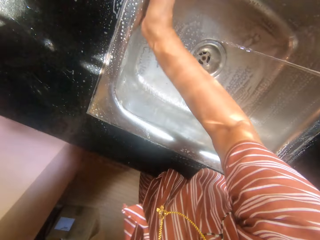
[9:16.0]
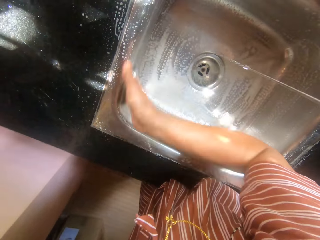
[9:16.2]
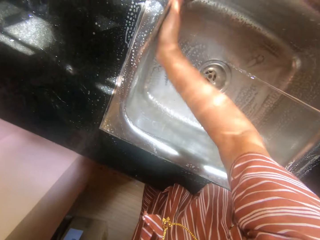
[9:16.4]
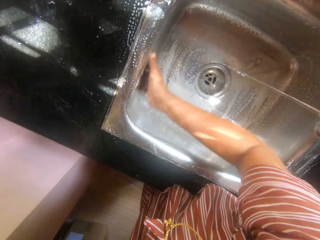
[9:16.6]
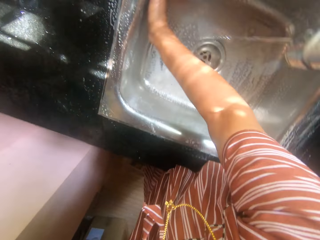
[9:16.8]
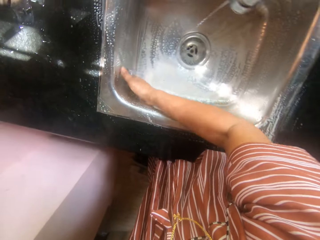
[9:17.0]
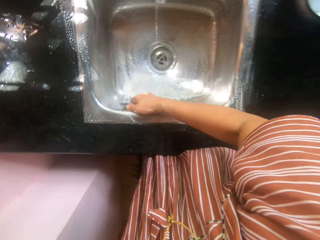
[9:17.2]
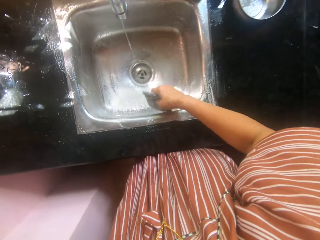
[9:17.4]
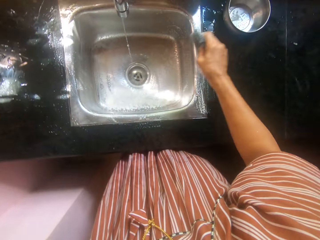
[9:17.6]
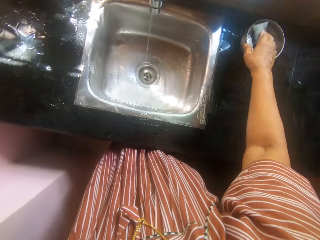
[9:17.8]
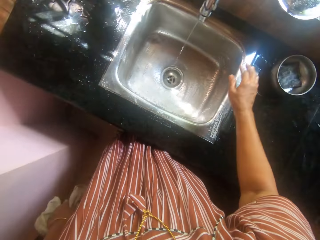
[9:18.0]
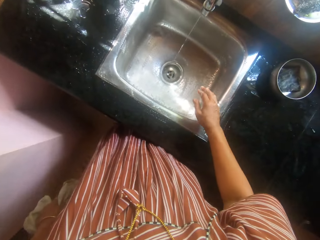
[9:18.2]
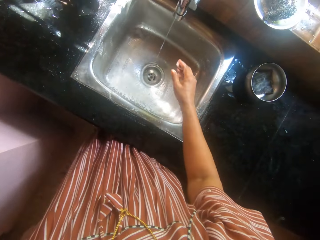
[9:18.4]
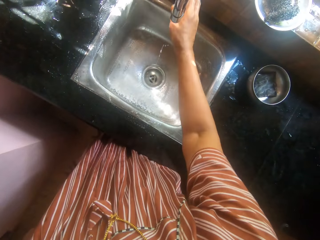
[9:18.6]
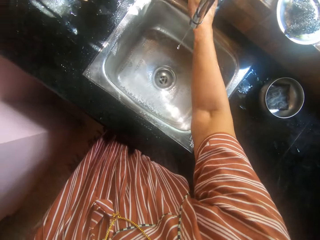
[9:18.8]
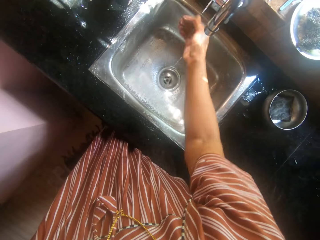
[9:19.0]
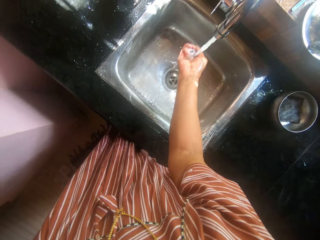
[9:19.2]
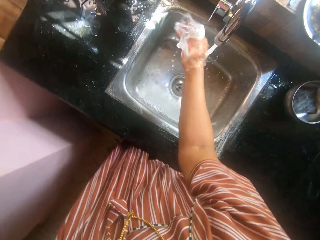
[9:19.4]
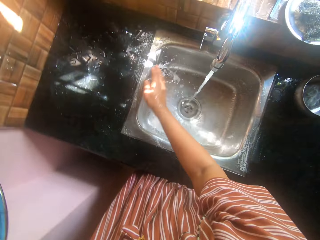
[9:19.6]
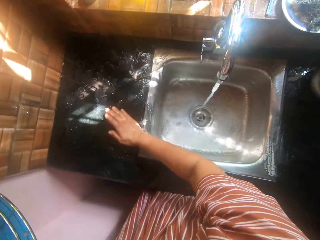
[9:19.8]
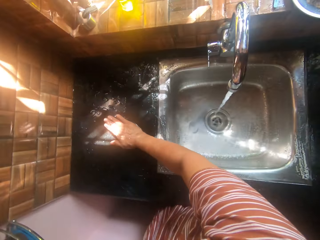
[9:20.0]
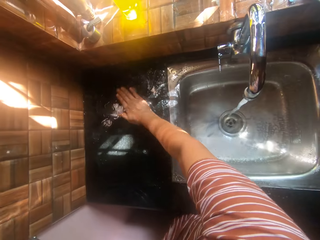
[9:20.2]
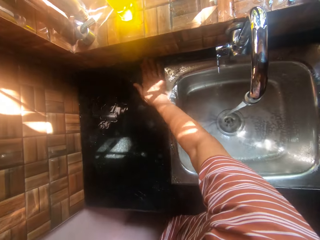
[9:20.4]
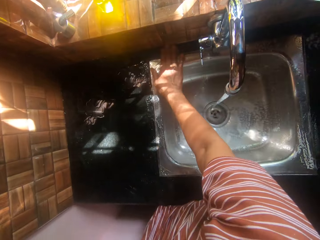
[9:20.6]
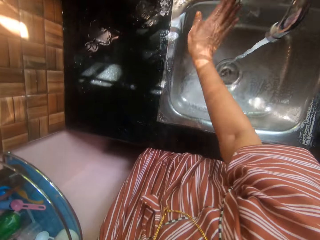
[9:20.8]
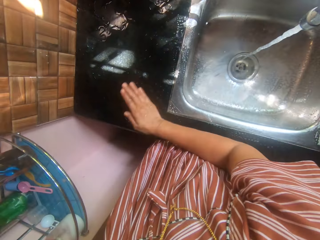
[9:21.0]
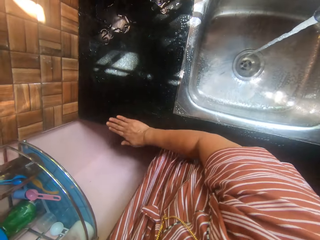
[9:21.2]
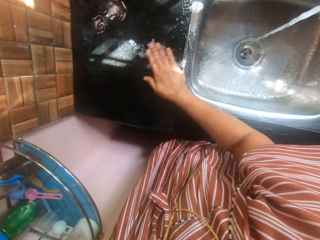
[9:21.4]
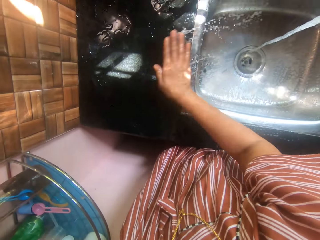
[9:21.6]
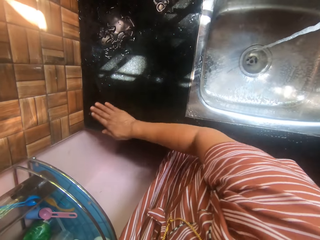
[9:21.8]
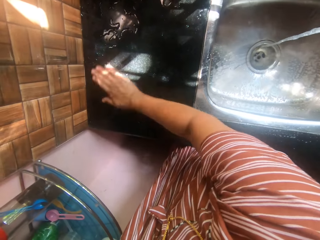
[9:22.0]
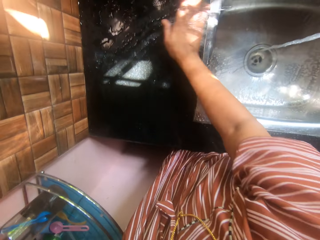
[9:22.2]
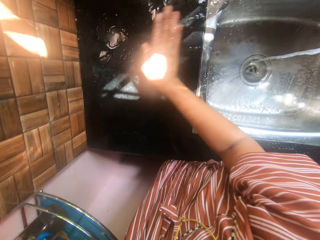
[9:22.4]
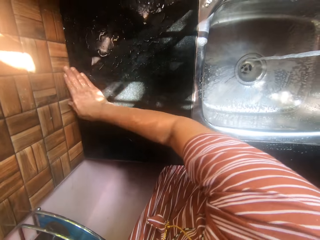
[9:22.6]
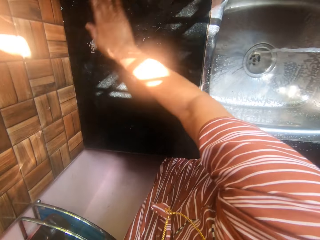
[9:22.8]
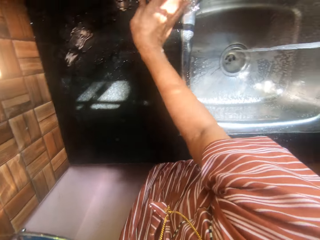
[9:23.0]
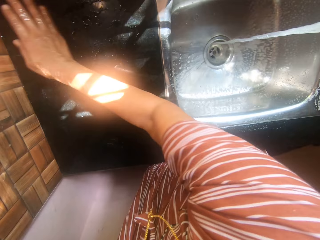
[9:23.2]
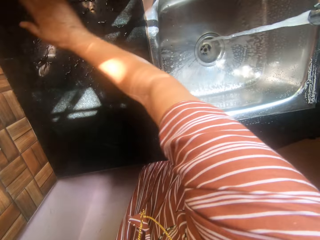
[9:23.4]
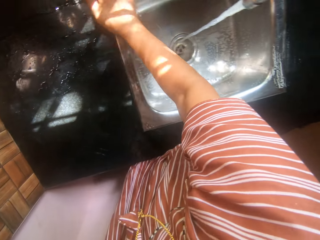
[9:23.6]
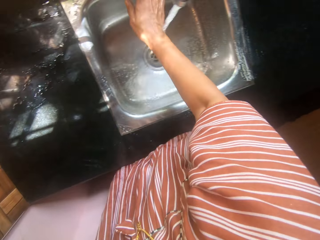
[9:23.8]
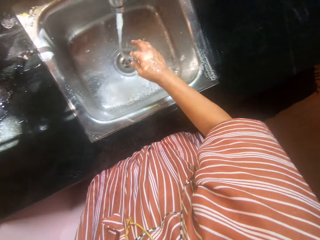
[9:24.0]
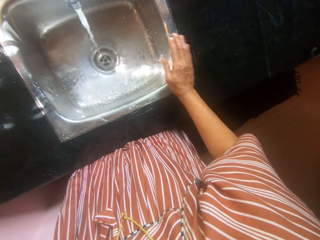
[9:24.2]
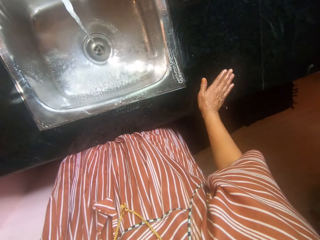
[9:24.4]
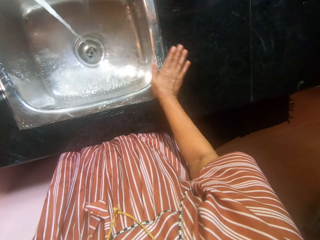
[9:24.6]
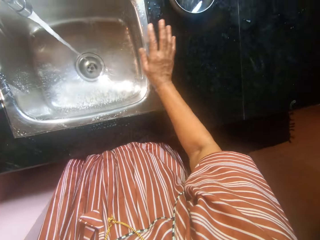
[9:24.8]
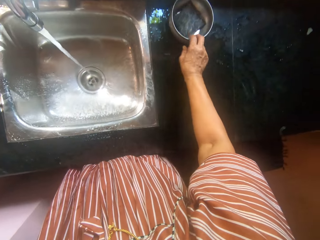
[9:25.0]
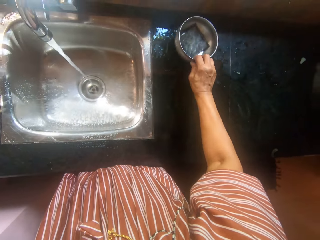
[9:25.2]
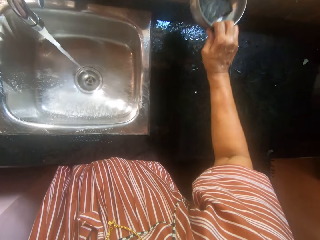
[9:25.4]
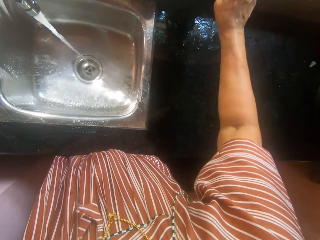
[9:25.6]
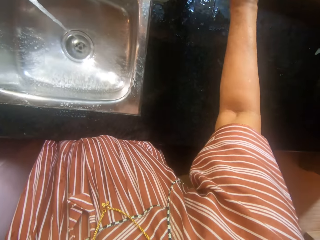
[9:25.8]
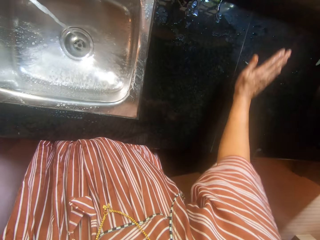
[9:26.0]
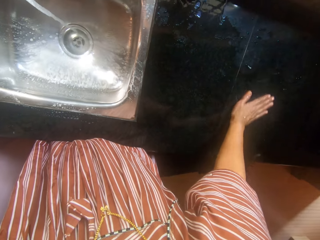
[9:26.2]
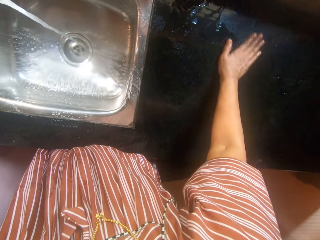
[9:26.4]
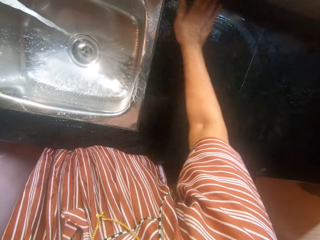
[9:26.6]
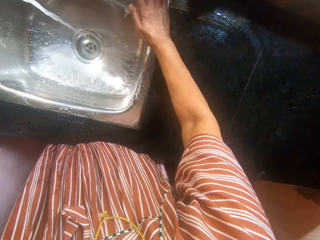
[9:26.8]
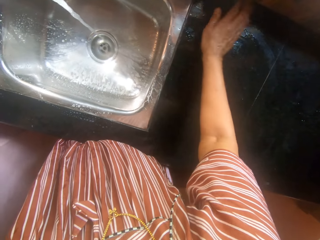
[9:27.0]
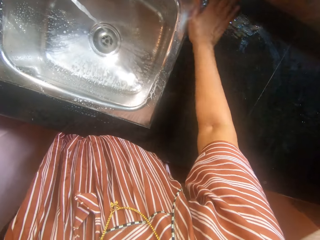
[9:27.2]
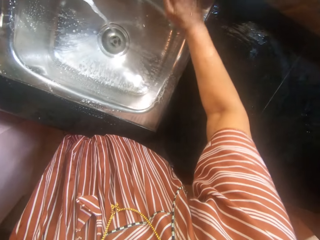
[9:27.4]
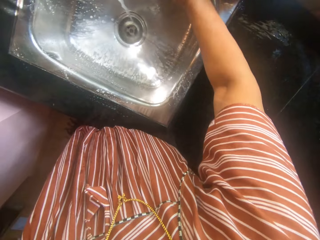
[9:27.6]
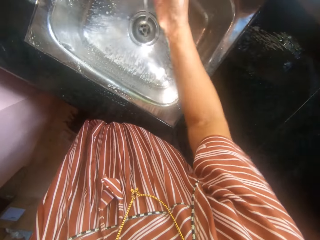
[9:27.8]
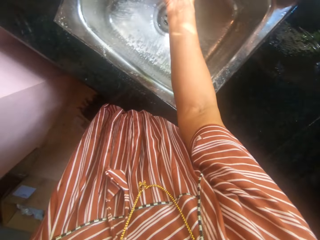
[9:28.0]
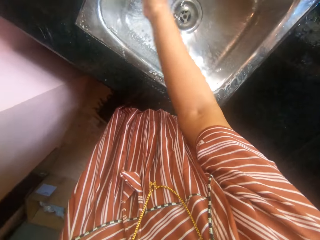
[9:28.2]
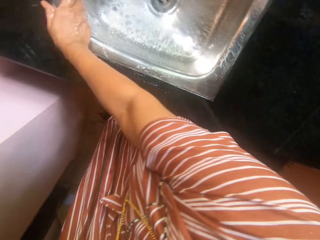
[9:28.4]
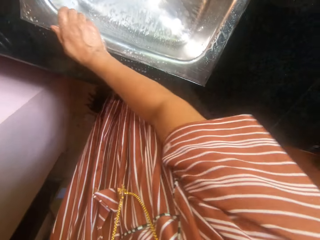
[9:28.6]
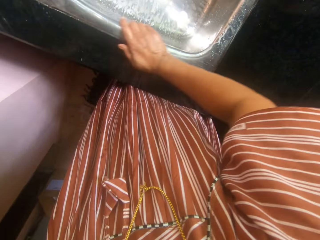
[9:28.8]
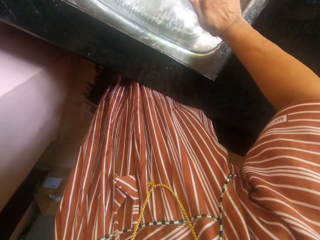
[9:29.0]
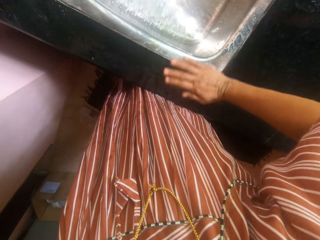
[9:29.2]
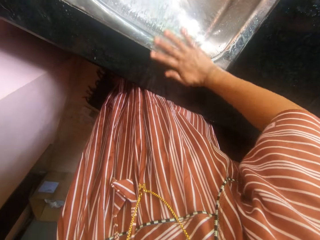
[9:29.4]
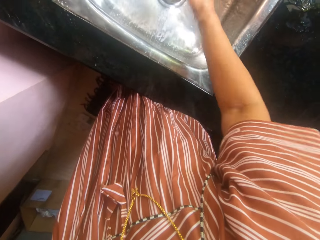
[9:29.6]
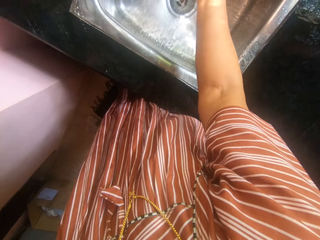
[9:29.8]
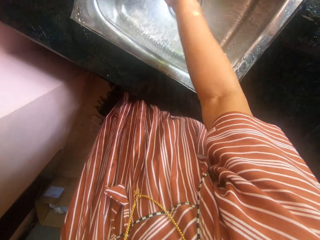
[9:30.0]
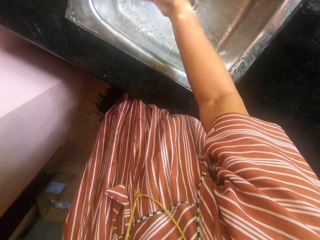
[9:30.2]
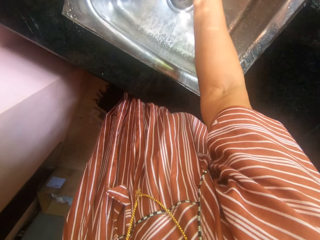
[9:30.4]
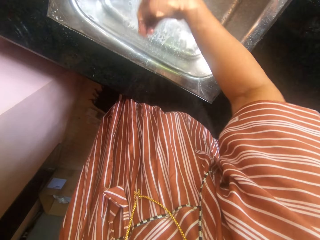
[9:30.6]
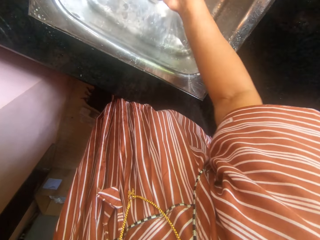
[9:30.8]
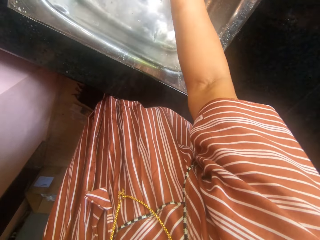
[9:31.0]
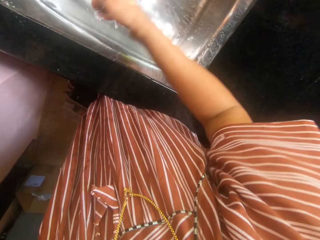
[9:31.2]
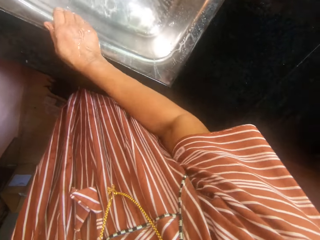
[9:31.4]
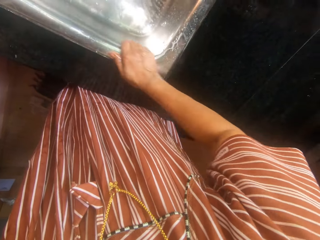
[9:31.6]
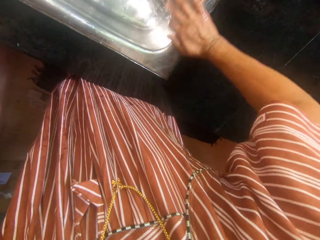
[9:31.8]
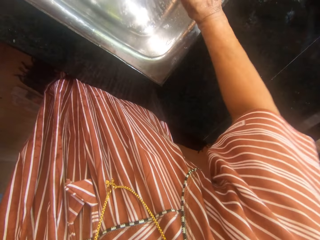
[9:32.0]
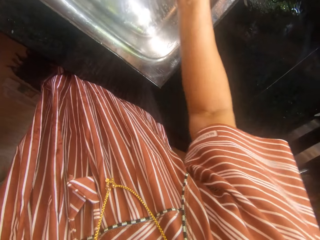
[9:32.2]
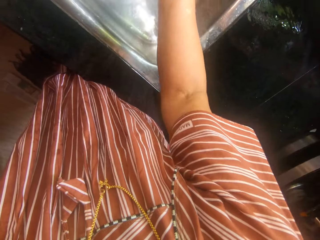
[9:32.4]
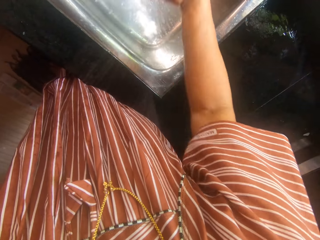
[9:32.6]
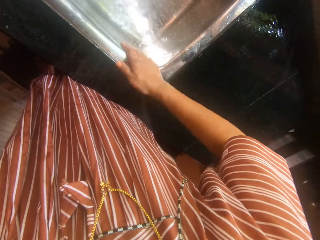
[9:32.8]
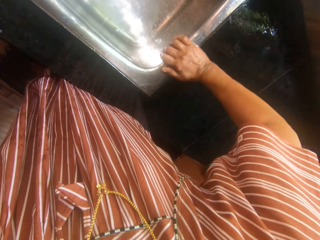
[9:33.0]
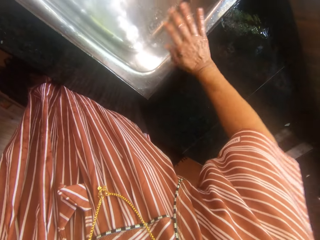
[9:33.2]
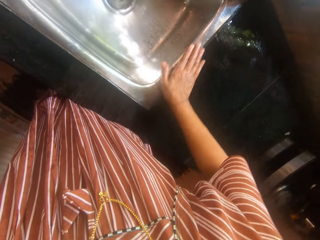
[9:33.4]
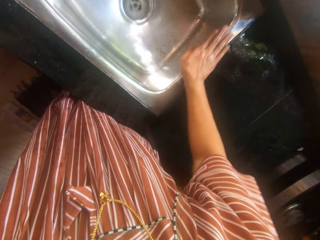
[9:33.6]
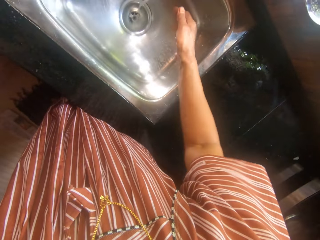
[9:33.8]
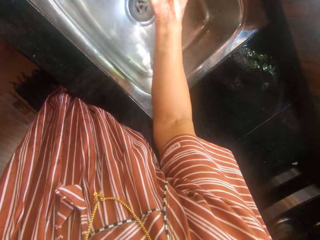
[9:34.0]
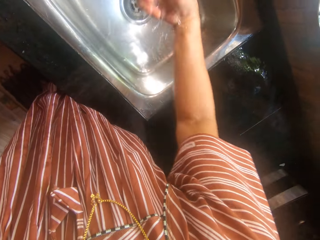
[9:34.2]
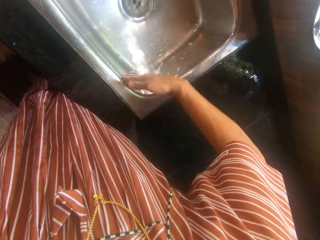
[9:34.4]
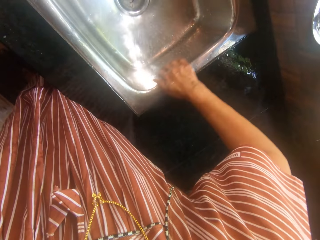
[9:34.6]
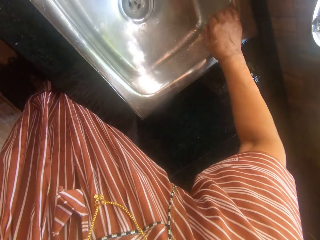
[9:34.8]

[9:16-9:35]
The camera wearer drops the sponge with her right hand from the stainless plate on the sink. She opens the tap by its handle on the sink with her right hand. She rinses the sink. She cleans water off the slab with her right hand. She carries the stainless plate with the sponge to the slab near a window with her right hand. She rinses the sink. She cleans water off the slab with her right hand. She rinses the sink with her right hand.

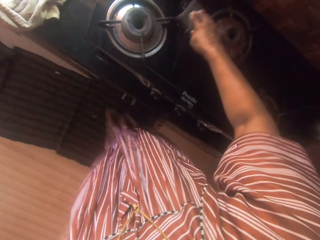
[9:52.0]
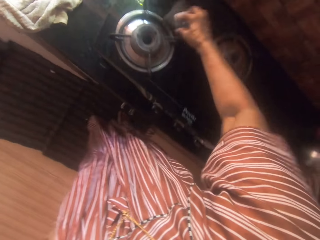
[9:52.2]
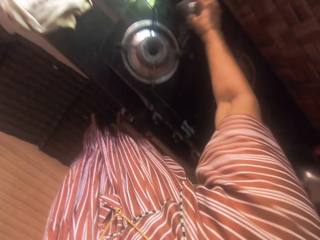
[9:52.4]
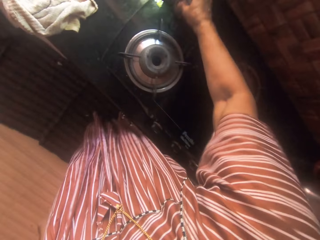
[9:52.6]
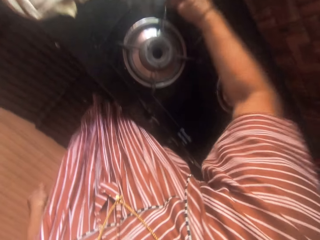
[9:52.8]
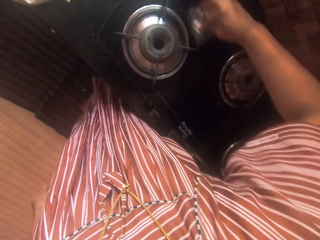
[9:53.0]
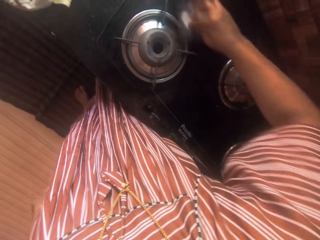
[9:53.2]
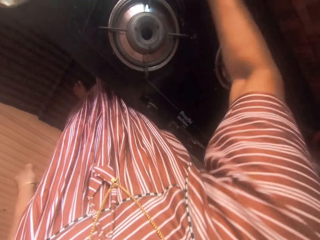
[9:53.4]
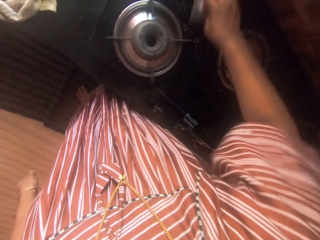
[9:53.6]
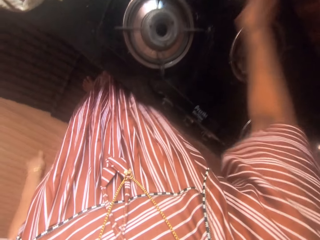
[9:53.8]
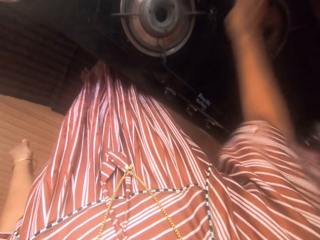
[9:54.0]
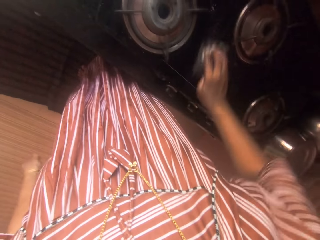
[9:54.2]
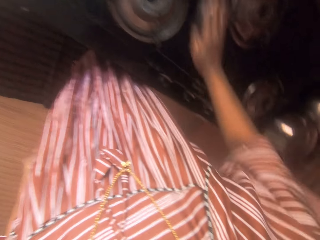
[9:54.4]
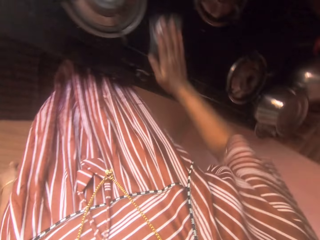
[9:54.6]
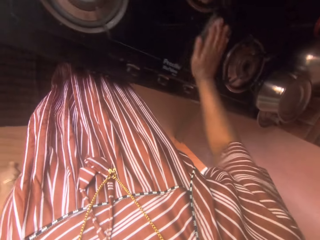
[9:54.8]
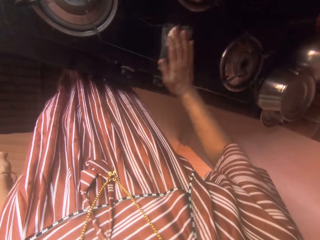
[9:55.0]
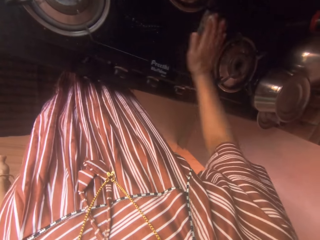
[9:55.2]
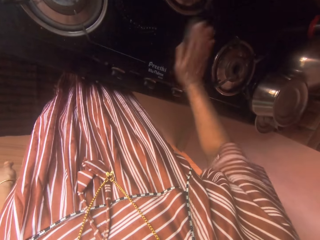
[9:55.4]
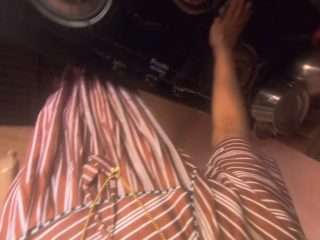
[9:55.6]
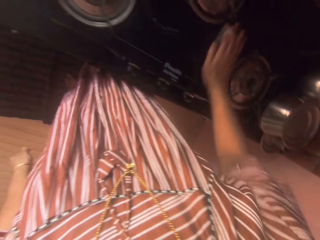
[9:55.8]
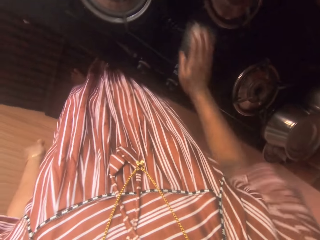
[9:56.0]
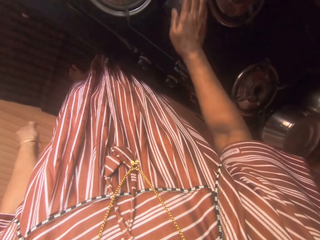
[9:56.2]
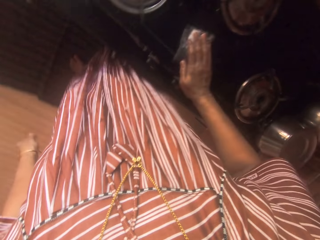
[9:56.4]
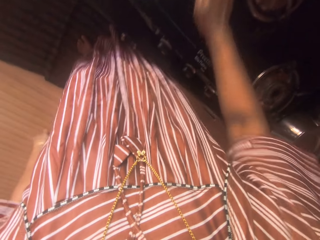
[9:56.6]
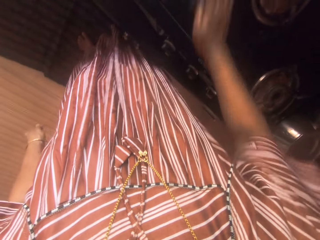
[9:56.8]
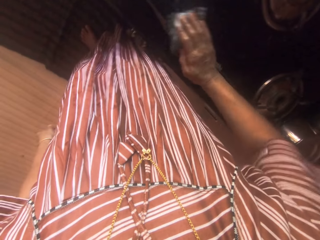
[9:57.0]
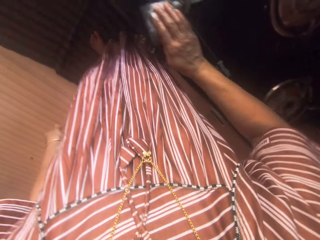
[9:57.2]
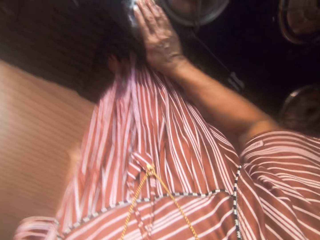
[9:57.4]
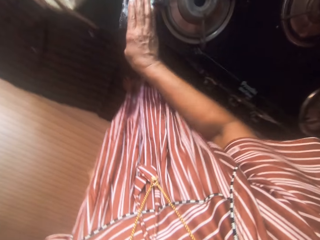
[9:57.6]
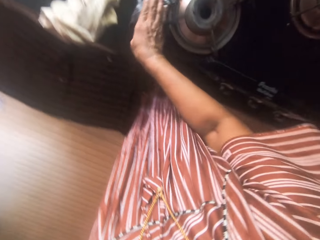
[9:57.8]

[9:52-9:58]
The camera wearer cleans the gas cooker top with the sponge in her right hand.
